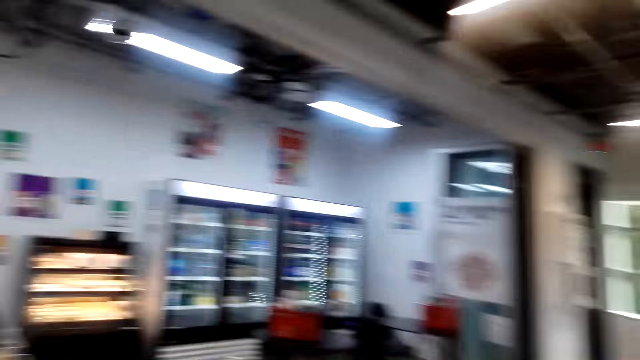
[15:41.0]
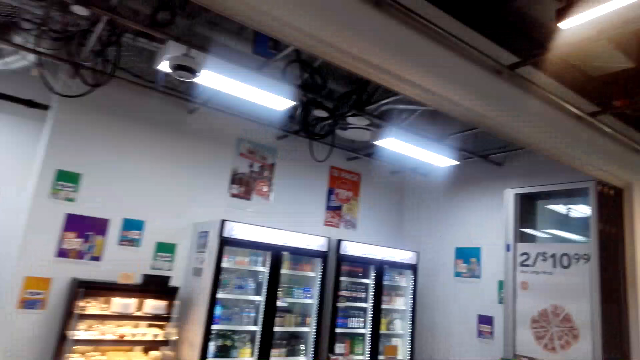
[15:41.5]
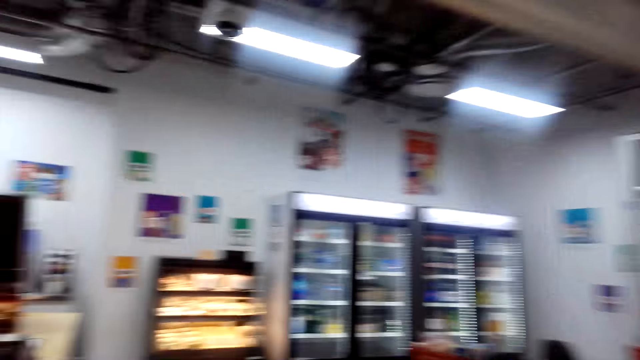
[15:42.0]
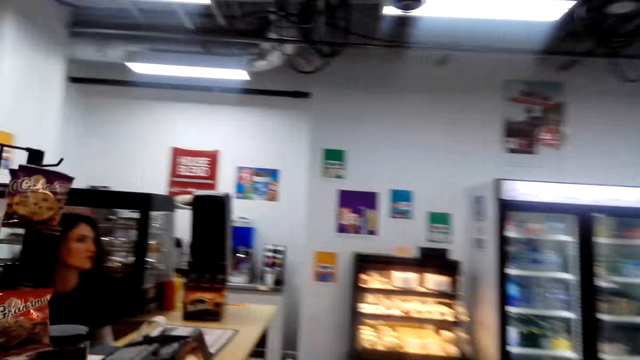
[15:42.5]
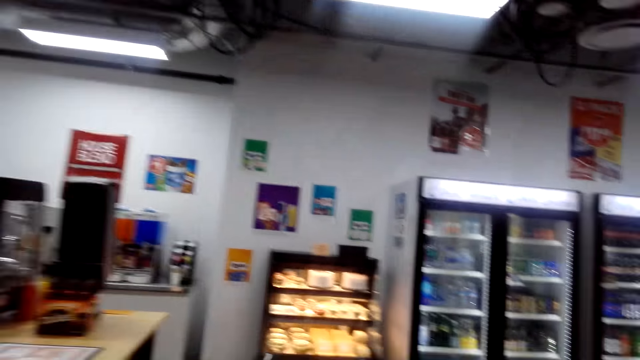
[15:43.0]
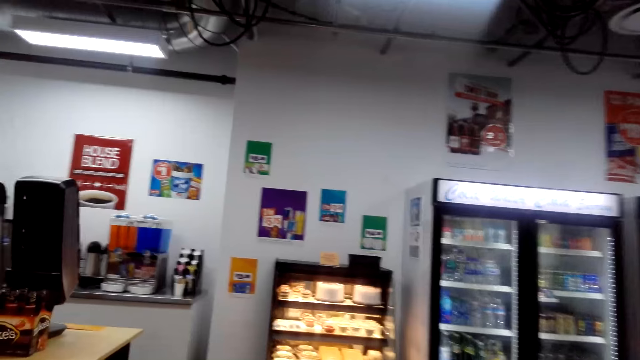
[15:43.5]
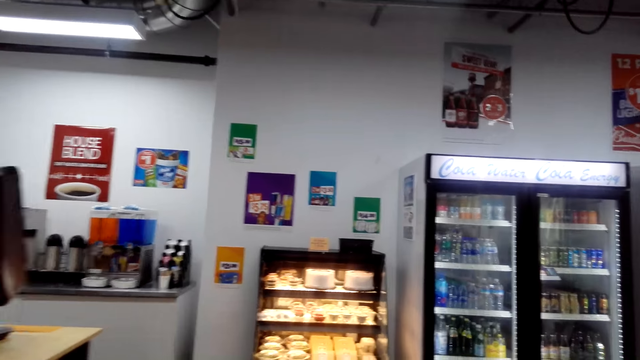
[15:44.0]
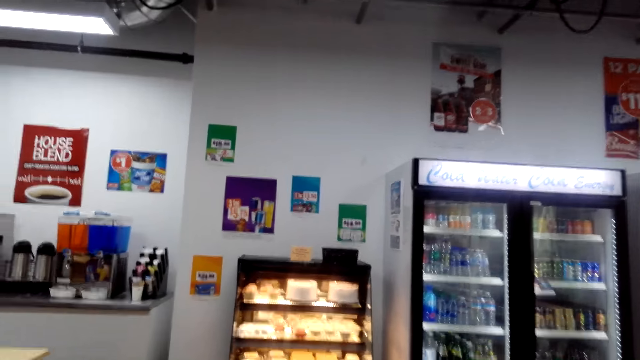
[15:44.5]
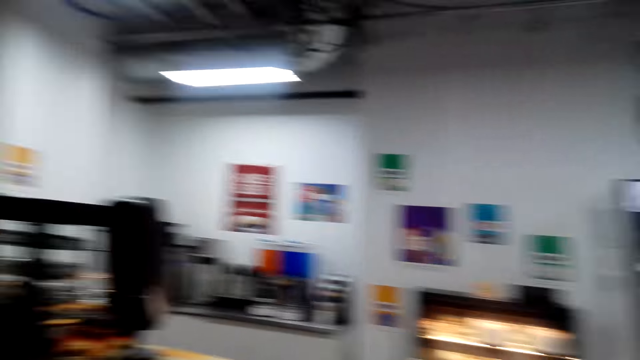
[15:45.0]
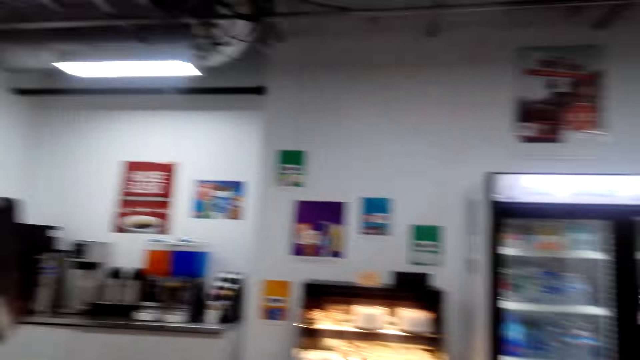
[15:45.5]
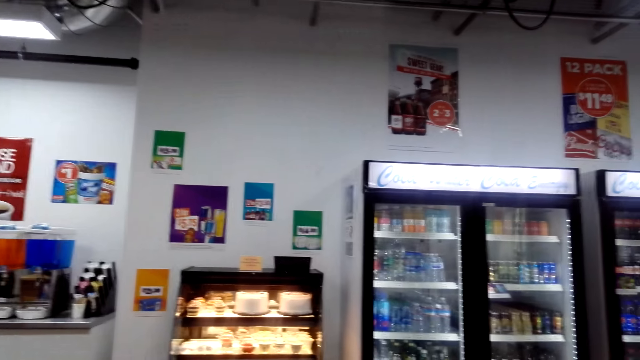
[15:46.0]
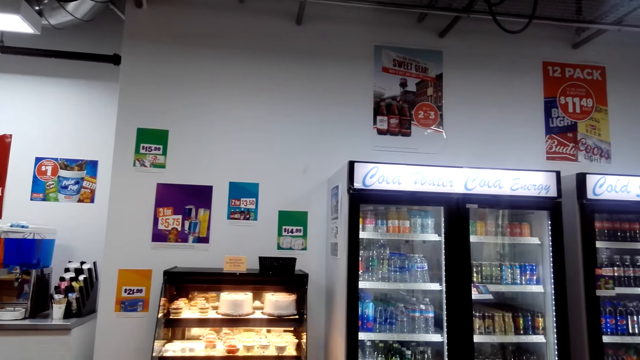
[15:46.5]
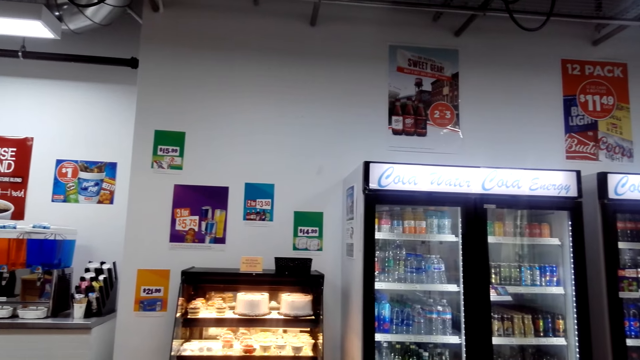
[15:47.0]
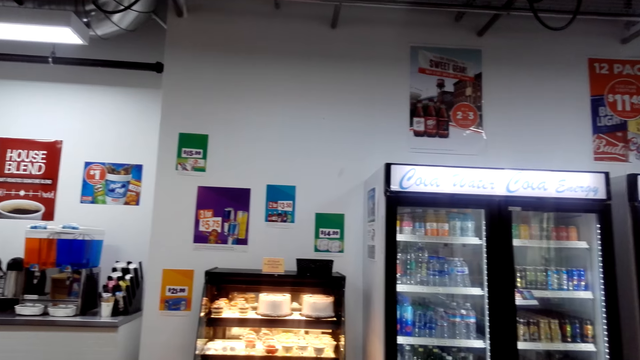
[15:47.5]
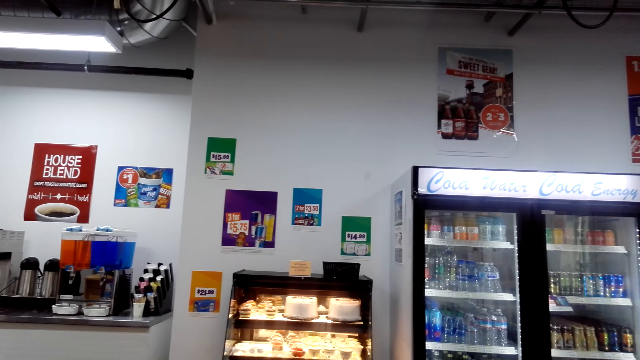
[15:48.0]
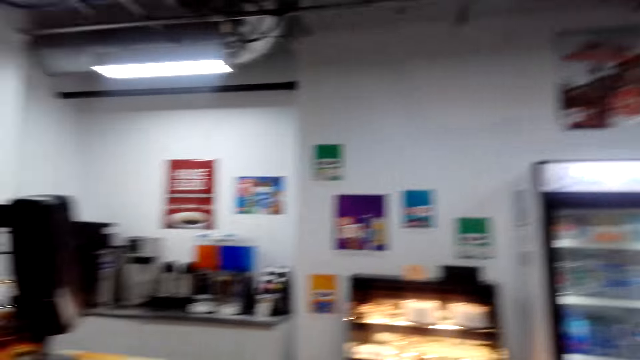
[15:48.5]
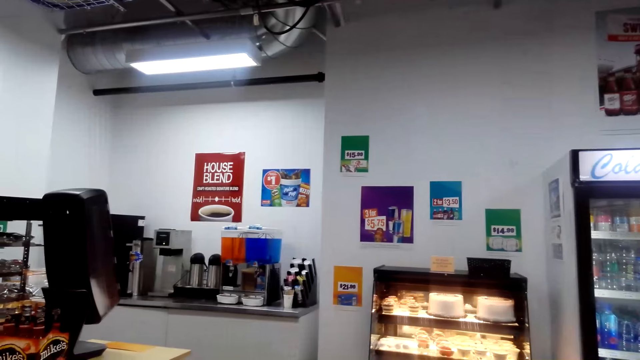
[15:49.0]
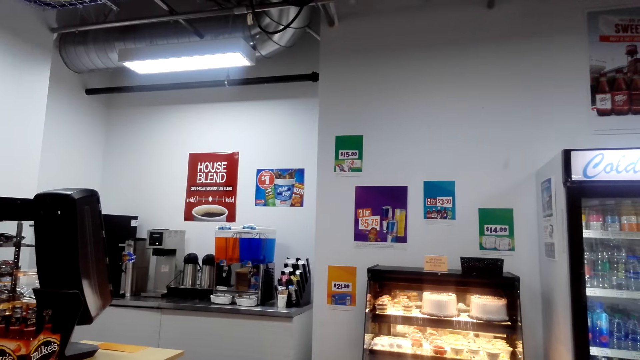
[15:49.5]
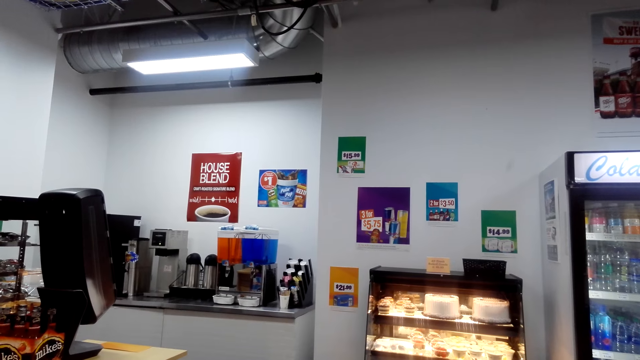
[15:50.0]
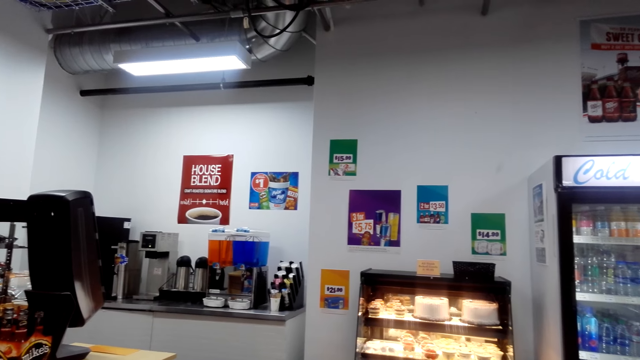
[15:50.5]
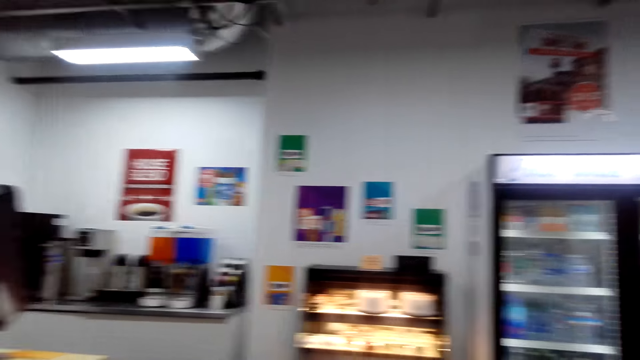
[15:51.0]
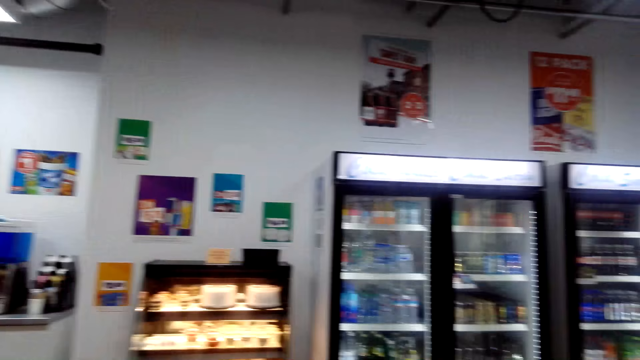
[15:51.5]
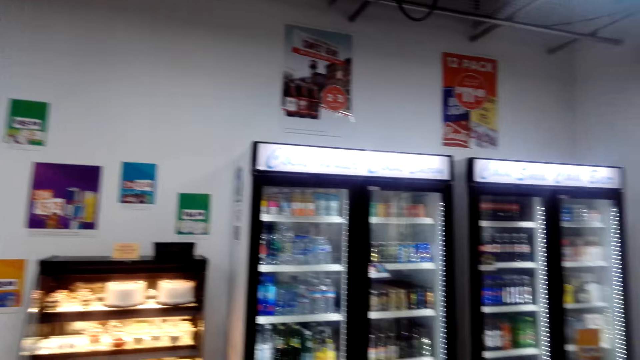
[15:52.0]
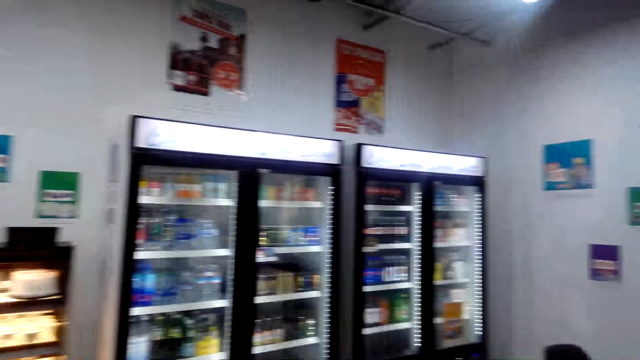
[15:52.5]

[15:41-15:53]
A man walks on the floor. The camera wearer walks on the floor. The man talks. The camera wearer looks around the supermarket.

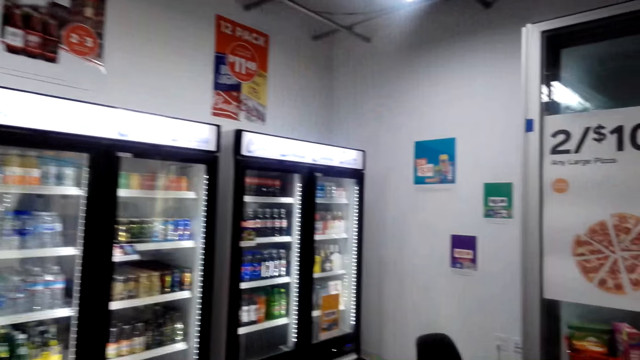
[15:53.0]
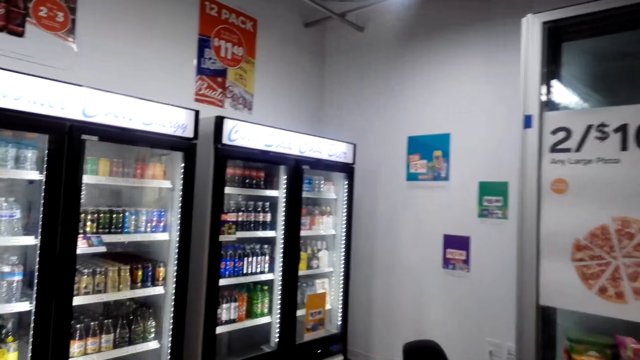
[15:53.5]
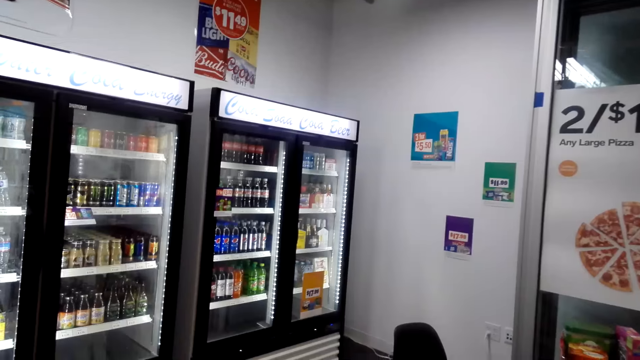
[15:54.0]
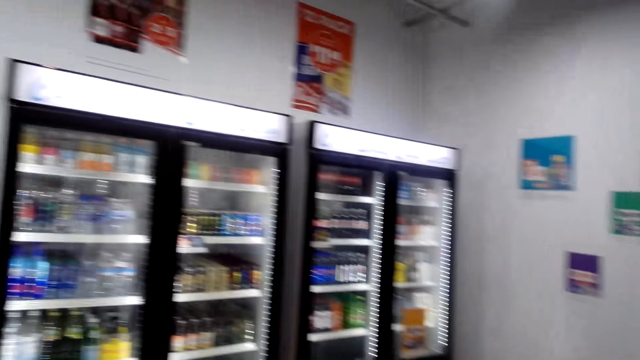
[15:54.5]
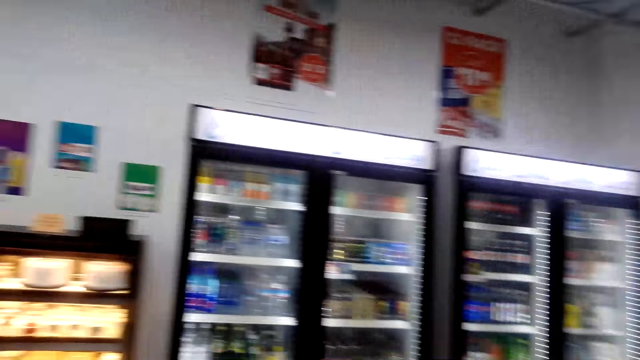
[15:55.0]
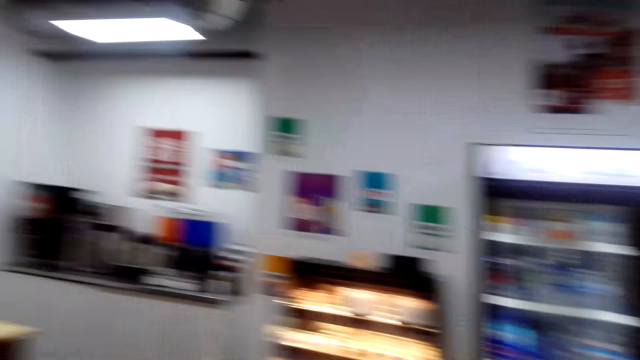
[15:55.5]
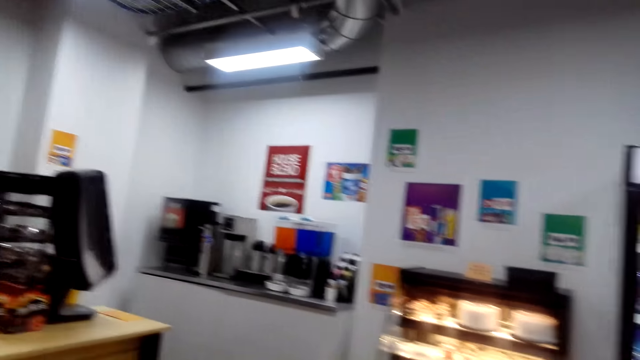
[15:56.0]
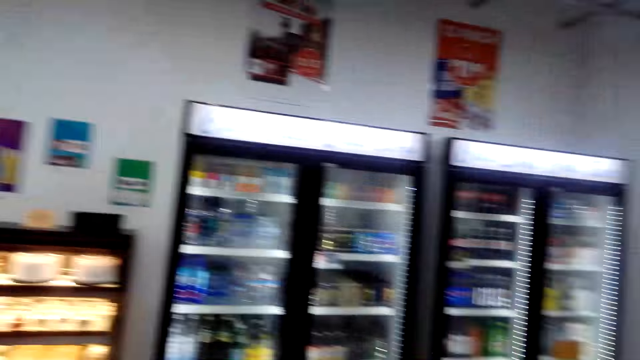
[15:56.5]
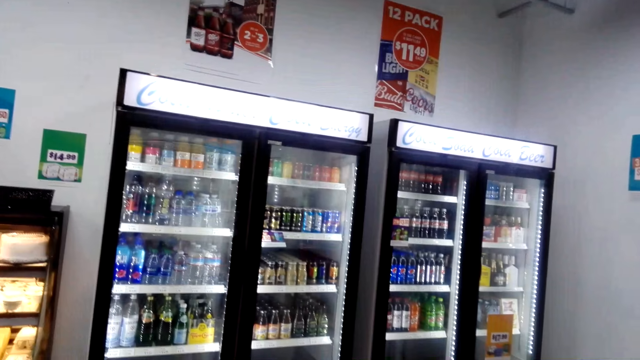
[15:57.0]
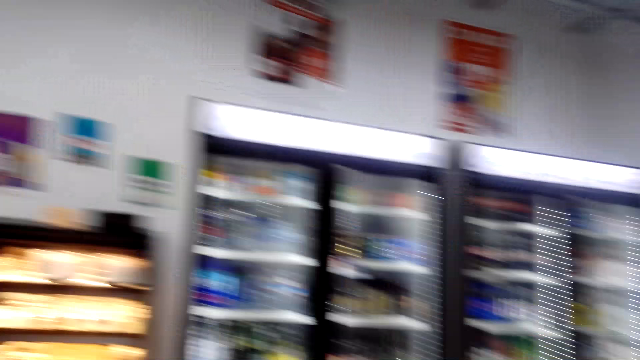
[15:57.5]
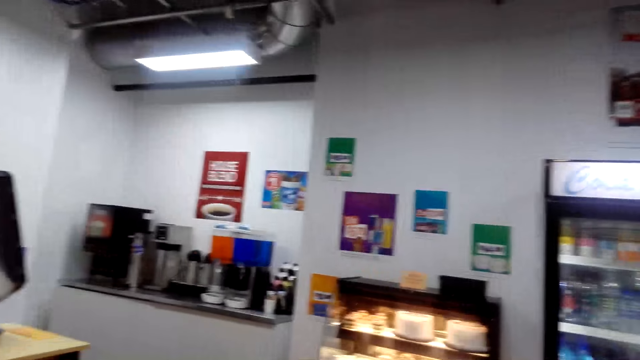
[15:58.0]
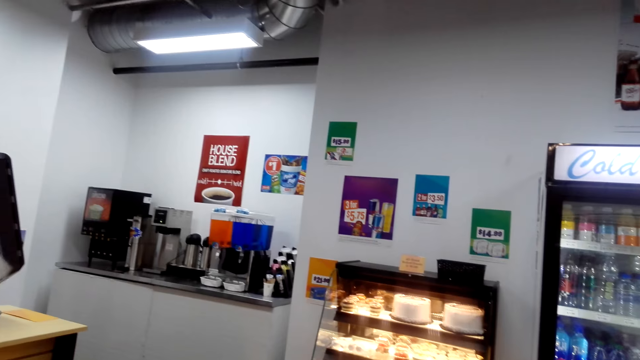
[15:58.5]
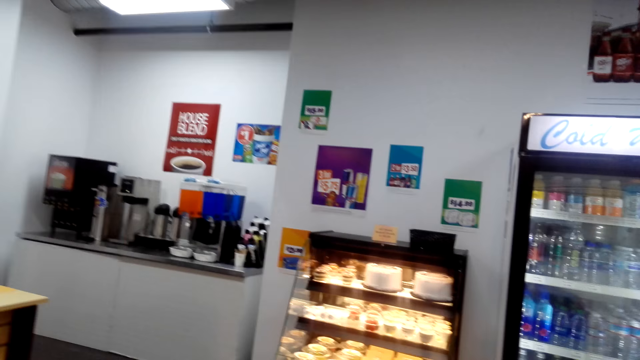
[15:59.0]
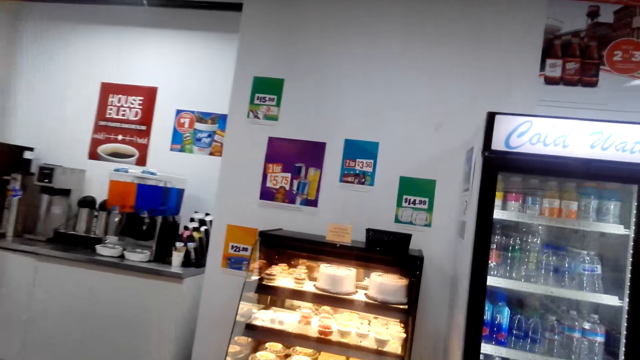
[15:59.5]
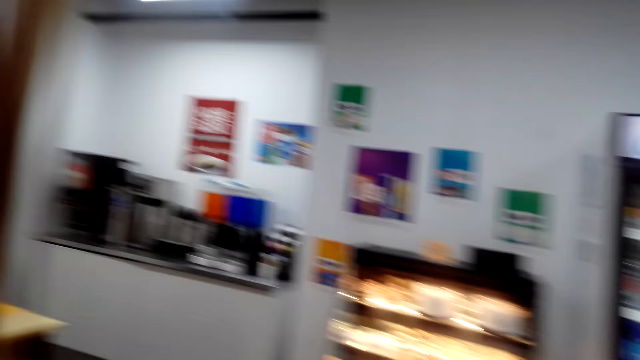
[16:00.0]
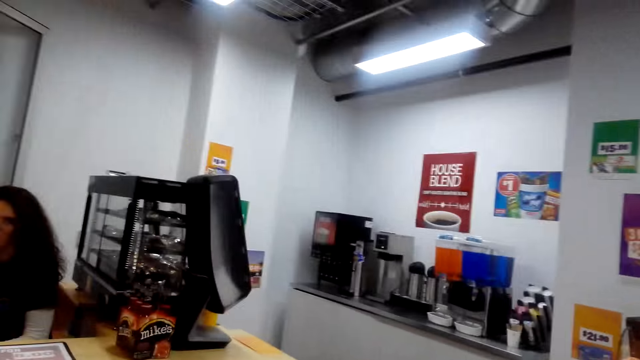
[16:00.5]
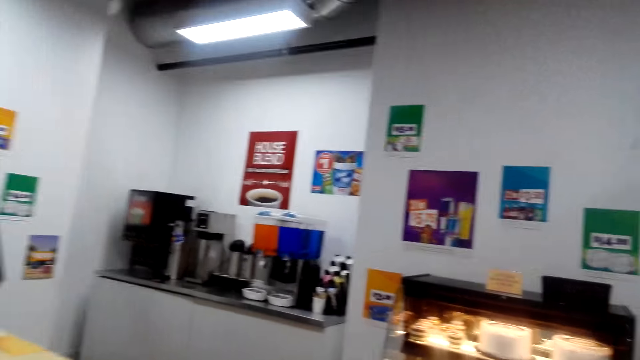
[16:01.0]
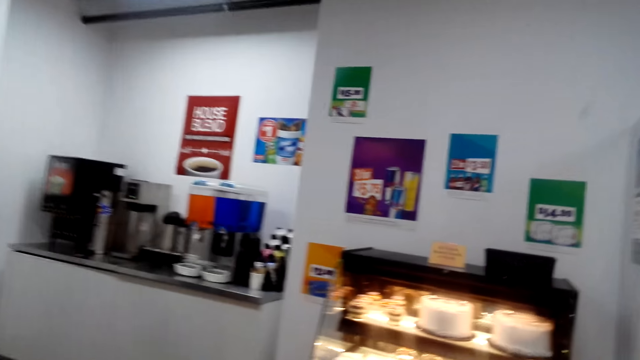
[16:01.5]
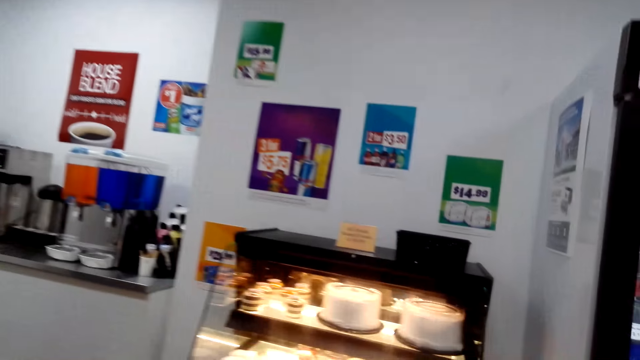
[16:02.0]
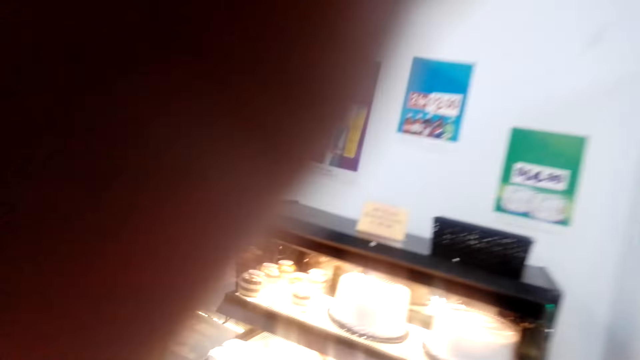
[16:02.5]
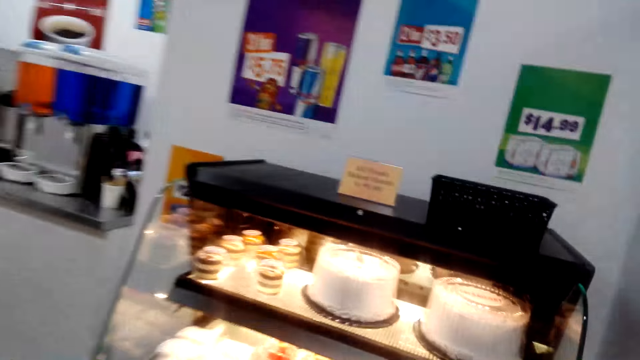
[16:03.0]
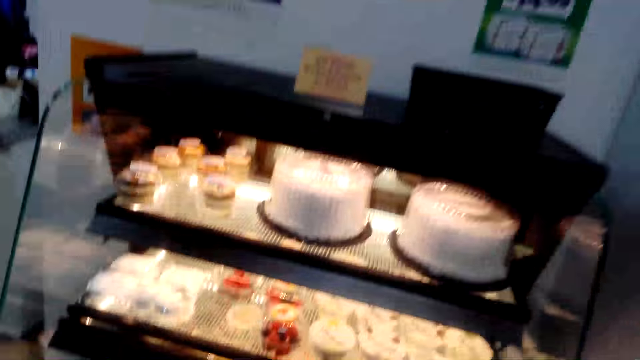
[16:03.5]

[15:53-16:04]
A person talks. The camera wearer talks.
